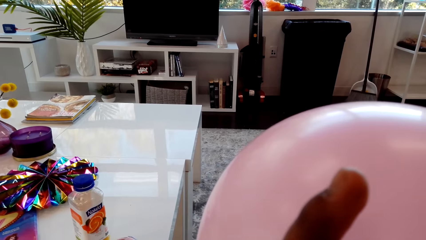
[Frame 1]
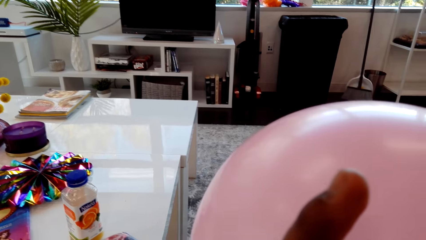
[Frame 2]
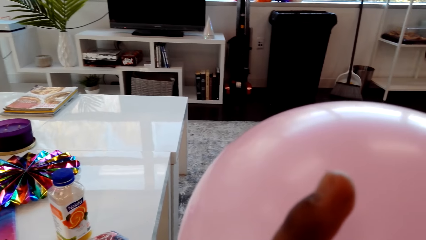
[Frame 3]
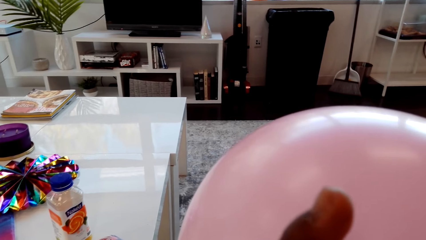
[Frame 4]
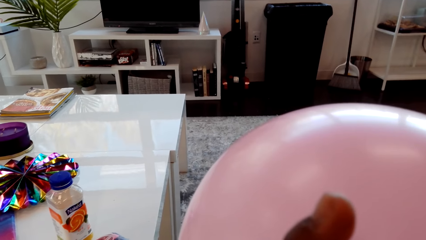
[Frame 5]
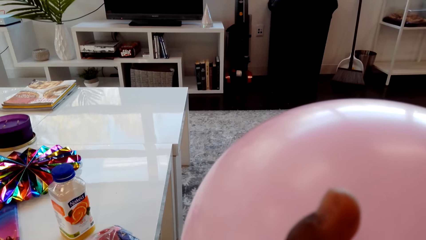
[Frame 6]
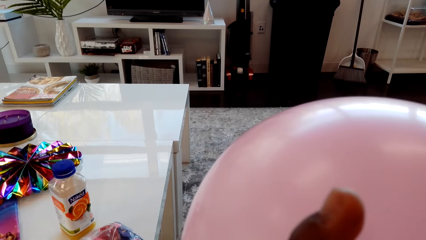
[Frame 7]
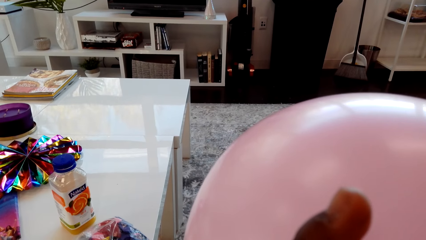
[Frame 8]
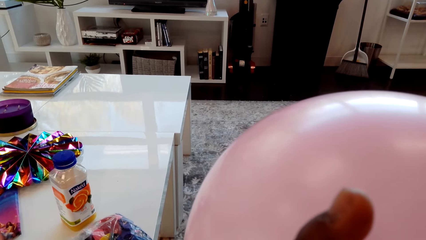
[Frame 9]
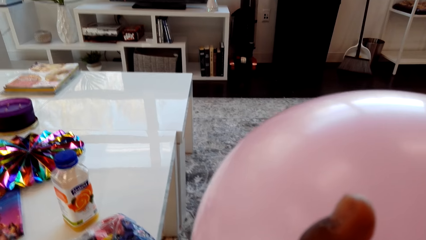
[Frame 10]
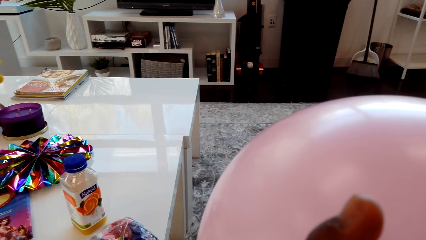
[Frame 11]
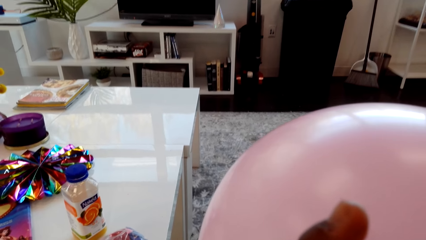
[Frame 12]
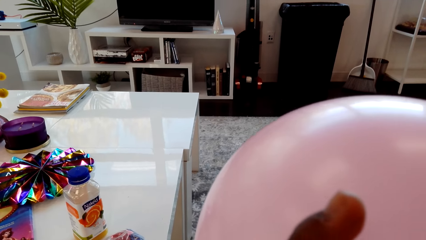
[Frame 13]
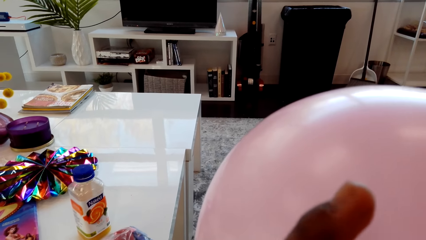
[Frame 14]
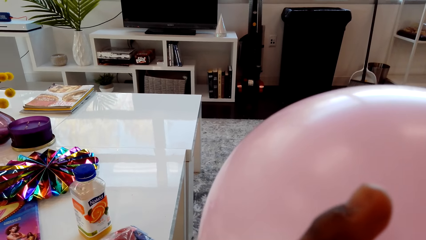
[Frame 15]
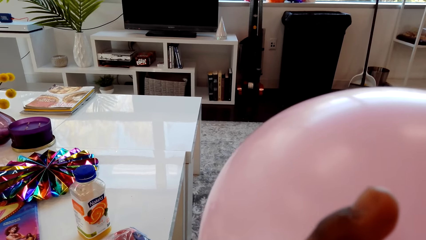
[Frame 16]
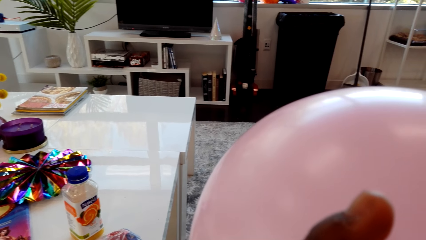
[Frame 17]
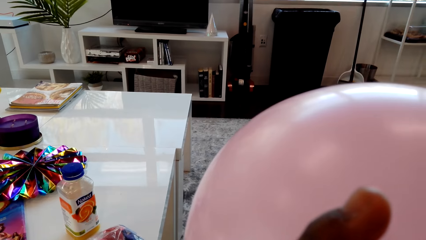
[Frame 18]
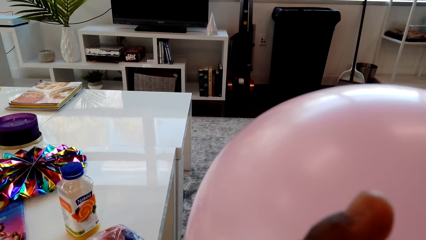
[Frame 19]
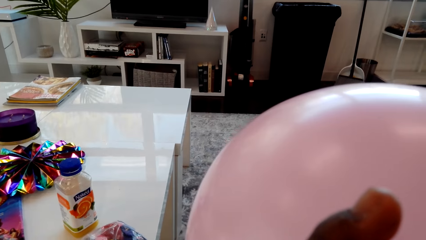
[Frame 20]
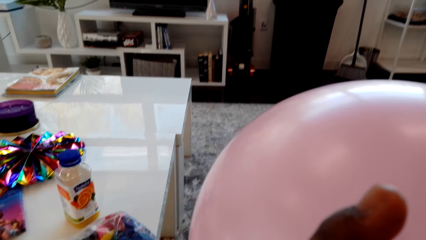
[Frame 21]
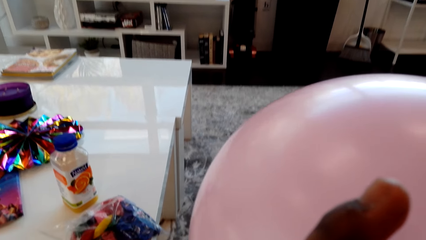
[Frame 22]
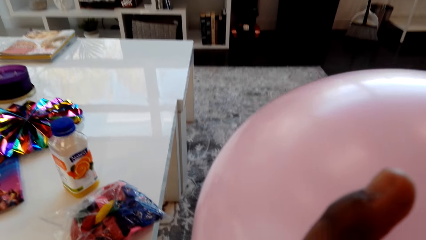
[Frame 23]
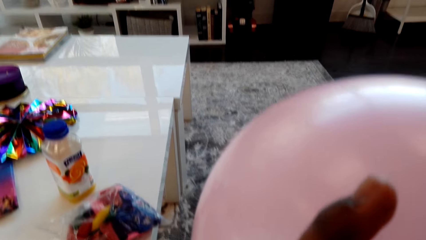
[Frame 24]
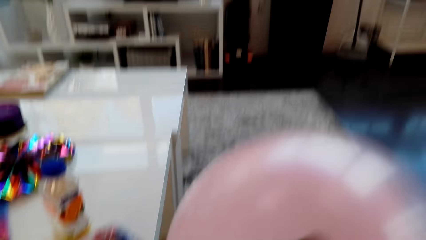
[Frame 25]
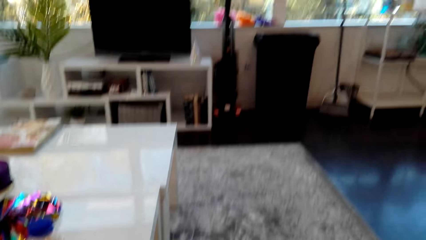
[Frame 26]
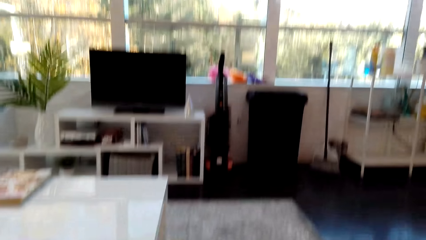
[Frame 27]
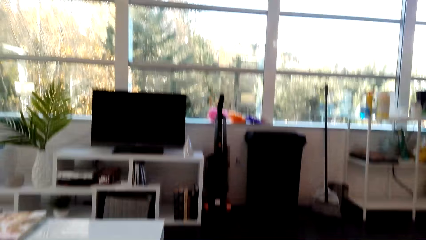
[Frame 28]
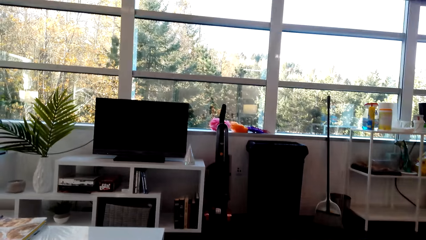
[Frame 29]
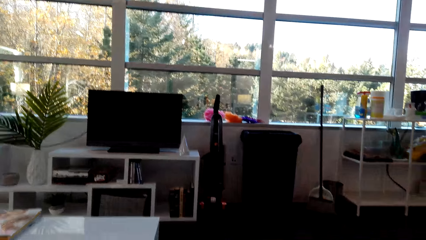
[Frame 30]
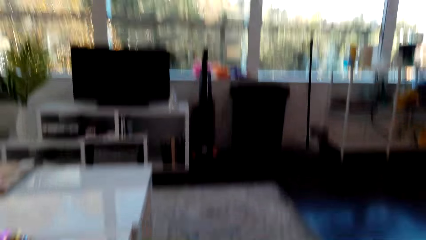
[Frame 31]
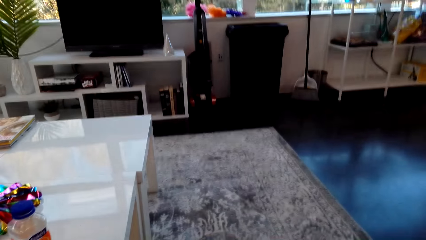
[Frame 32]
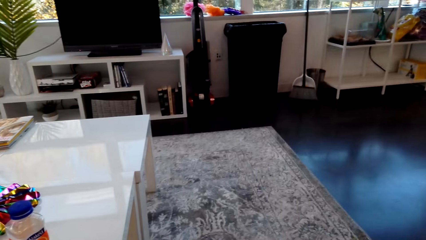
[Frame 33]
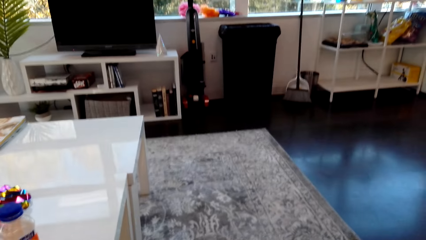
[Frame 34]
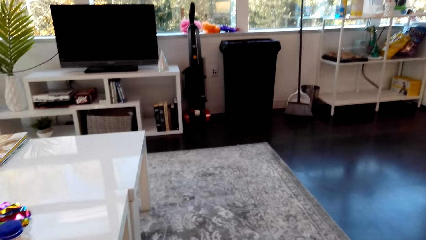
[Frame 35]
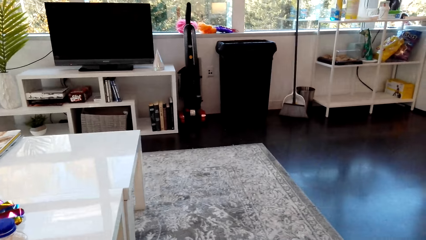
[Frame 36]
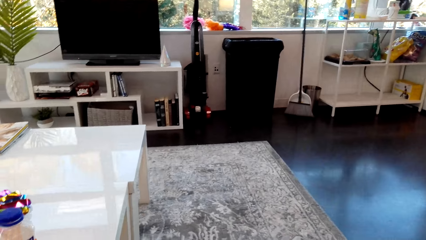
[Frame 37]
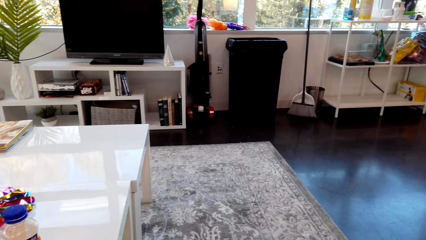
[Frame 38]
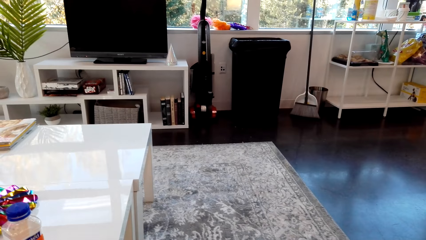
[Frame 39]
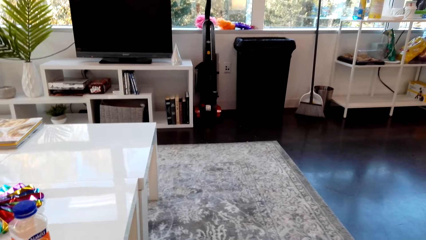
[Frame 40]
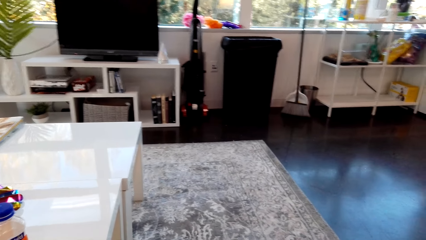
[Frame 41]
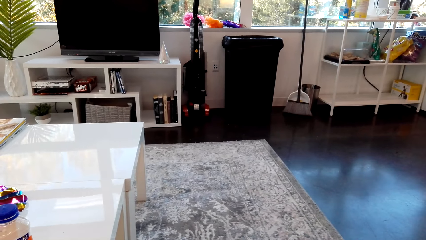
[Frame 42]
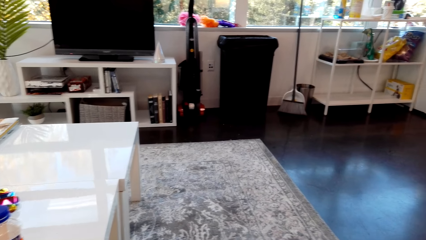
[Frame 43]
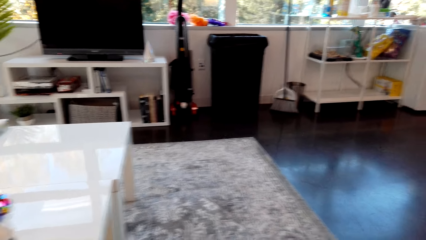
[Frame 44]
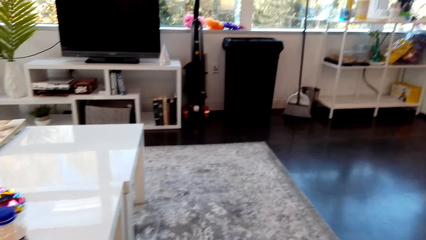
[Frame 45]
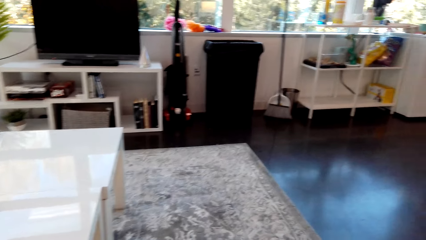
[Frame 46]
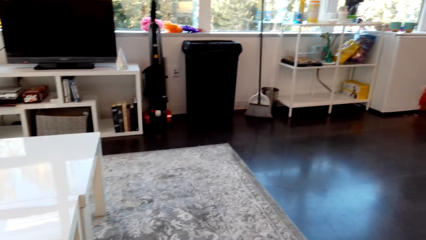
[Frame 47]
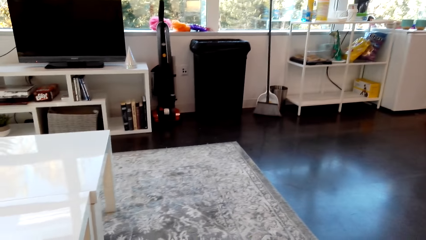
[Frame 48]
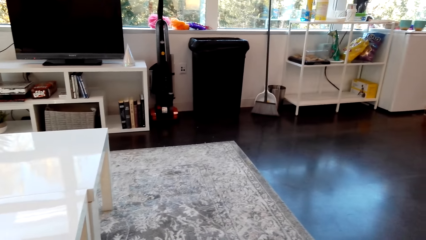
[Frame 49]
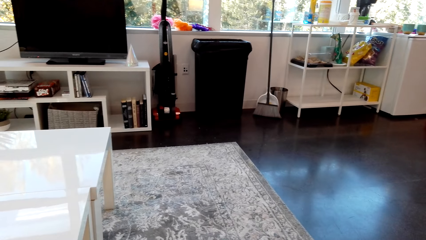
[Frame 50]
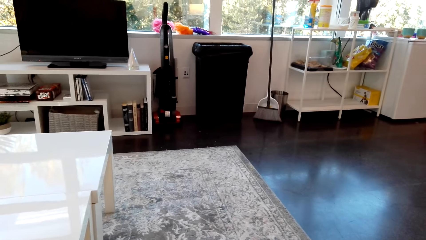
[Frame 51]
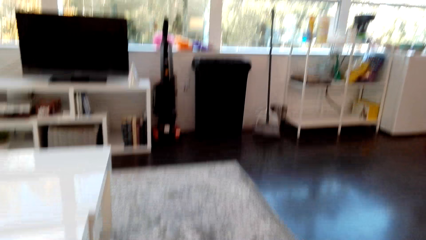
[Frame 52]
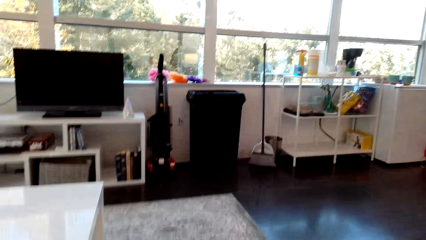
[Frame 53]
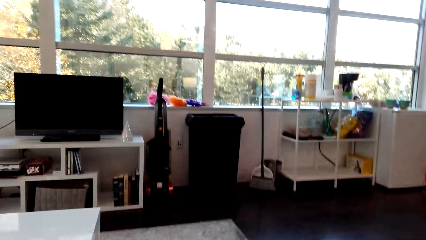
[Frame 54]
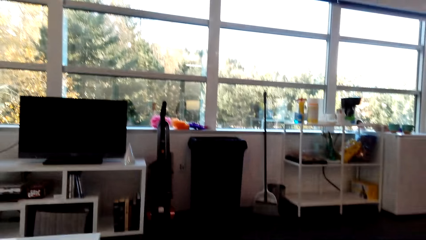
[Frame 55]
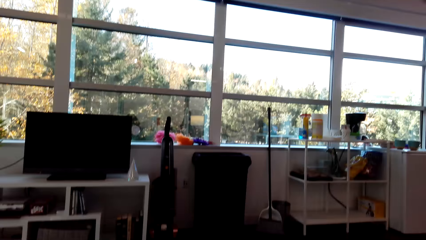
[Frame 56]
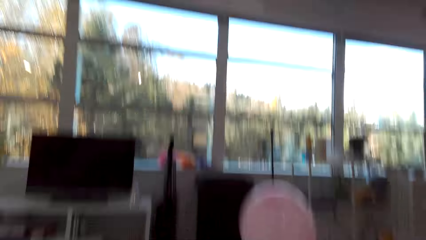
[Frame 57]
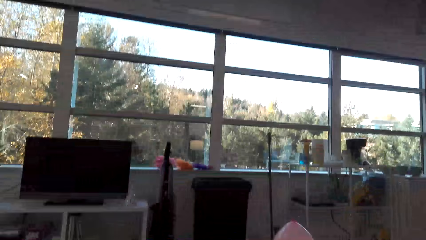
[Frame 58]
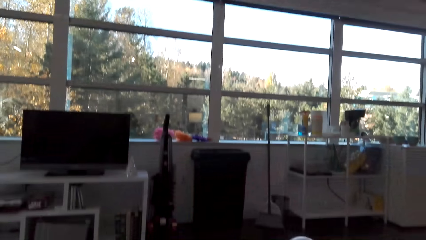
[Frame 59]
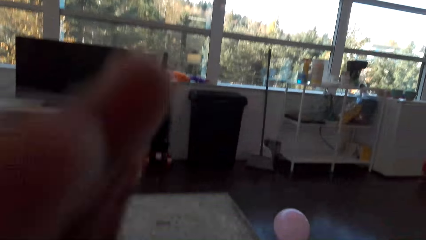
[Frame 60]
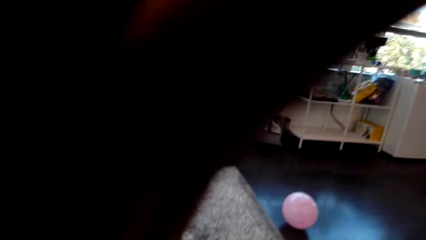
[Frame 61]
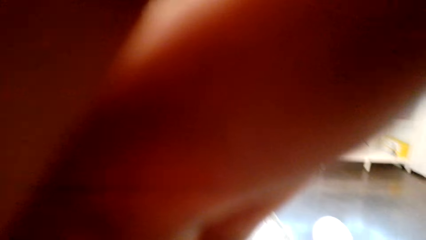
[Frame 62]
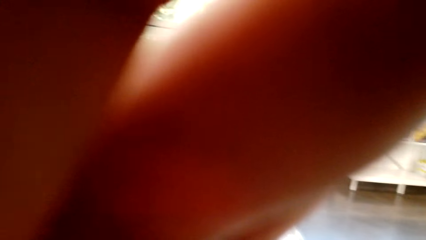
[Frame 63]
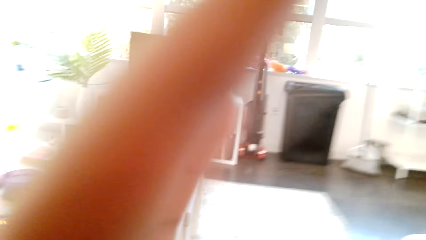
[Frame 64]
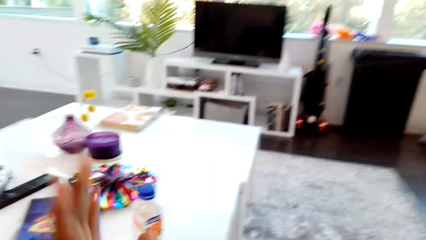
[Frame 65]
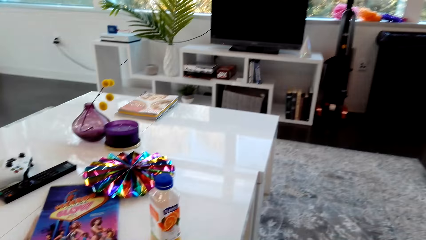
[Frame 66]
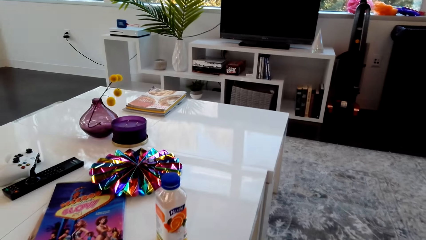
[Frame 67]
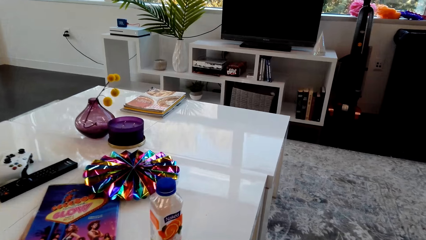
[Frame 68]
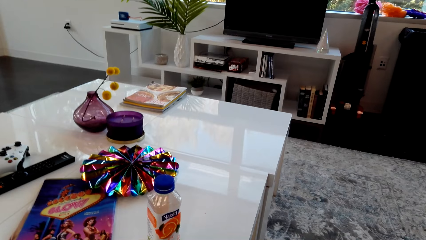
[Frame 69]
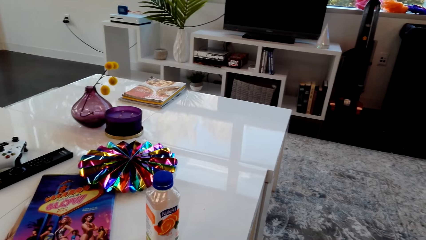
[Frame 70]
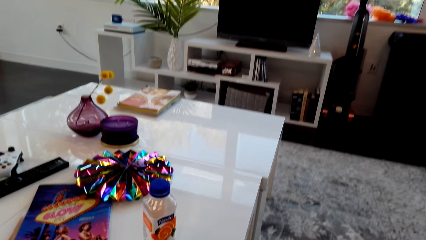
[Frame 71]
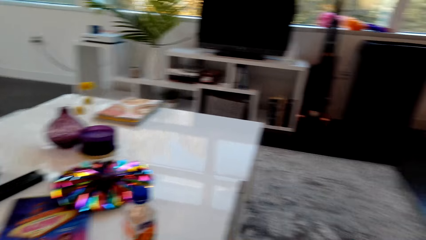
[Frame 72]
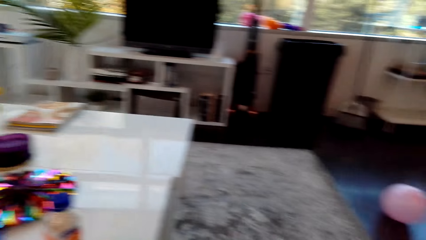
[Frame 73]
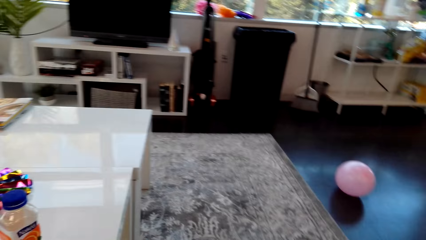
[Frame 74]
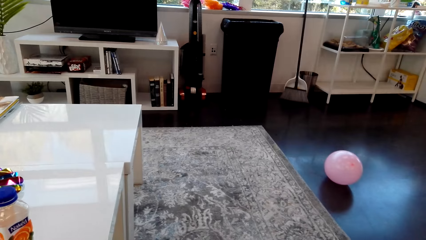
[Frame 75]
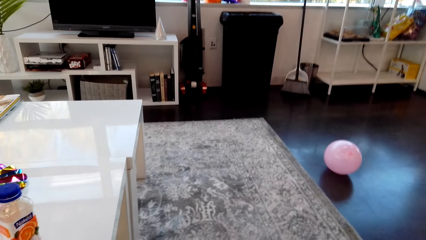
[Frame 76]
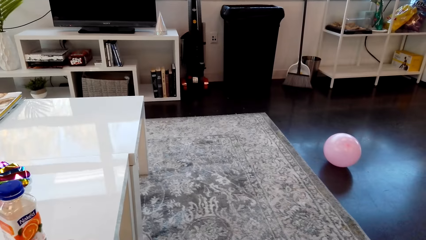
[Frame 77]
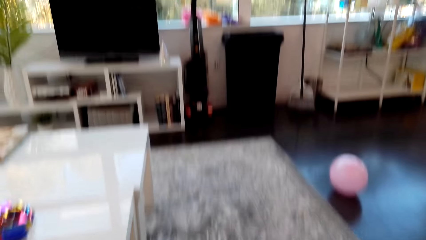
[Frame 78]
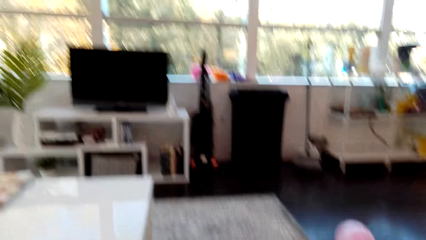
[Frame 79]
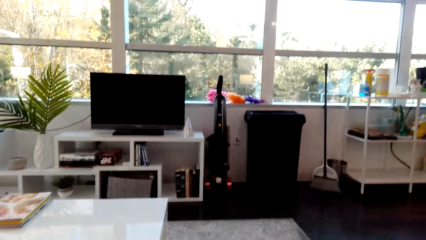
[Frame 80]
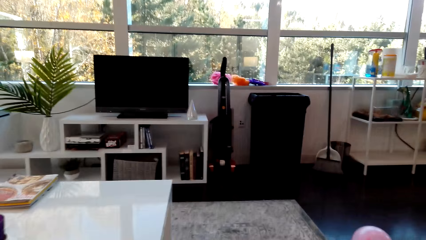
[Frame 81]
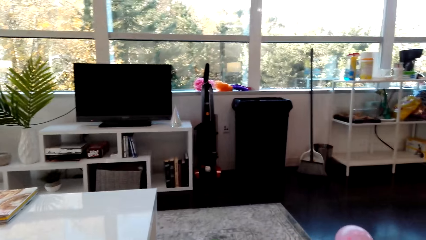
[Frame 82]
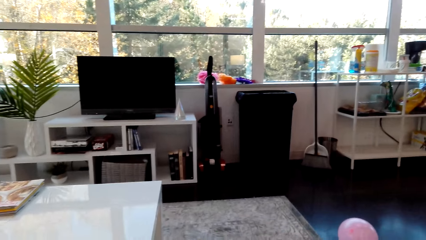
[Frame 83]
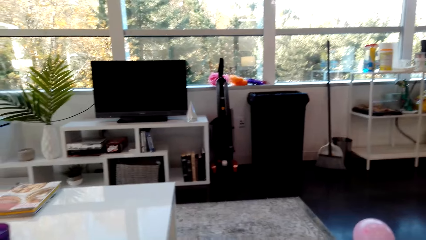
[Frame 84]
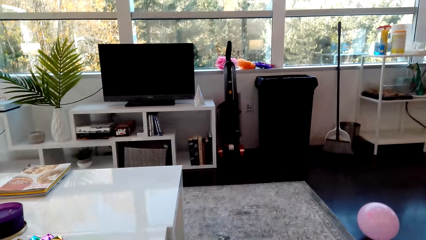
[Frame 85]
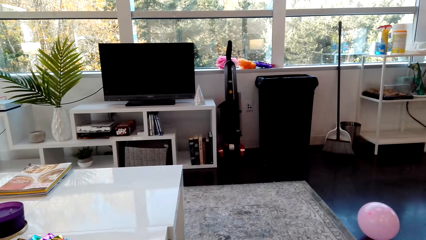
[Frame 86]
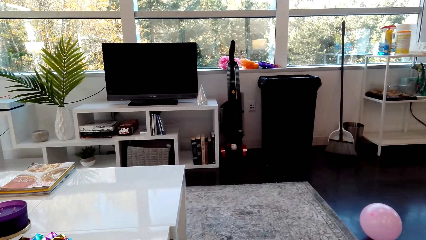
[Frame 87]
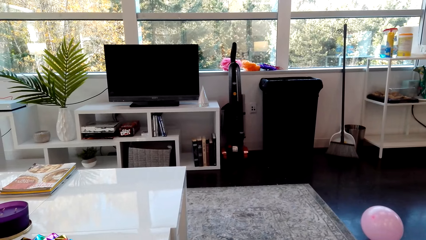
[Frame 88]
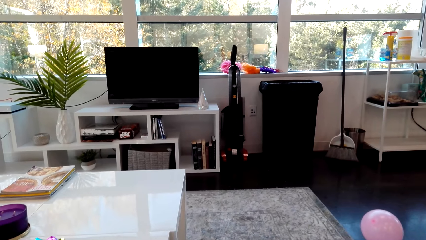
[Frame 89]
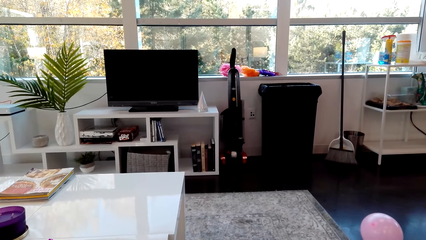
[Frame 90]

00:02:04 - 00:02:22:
The camera wearer inflates the balloon. They release the balloon. They touch on the camera. They drop the balloon down.
